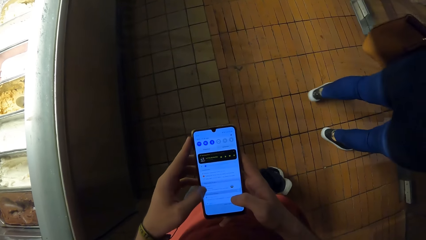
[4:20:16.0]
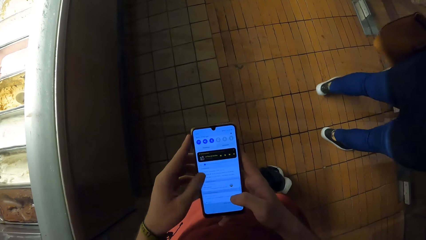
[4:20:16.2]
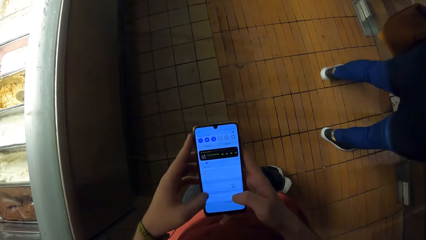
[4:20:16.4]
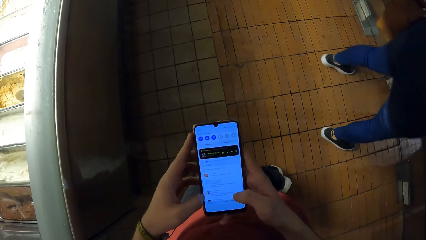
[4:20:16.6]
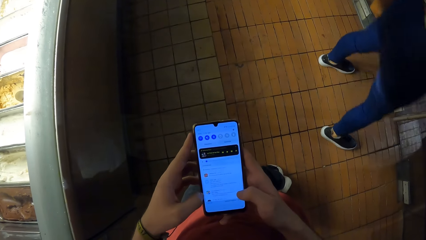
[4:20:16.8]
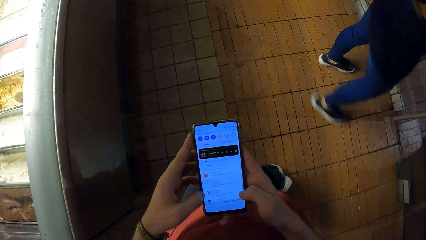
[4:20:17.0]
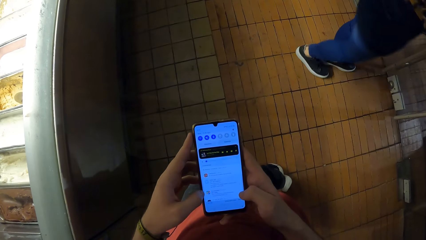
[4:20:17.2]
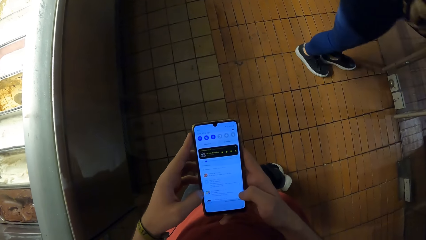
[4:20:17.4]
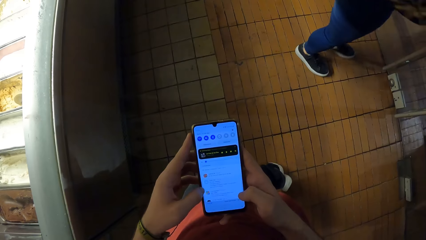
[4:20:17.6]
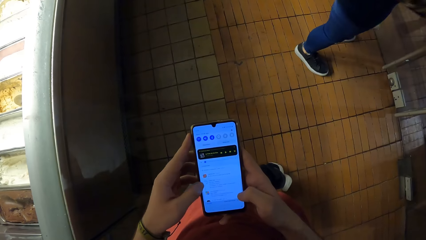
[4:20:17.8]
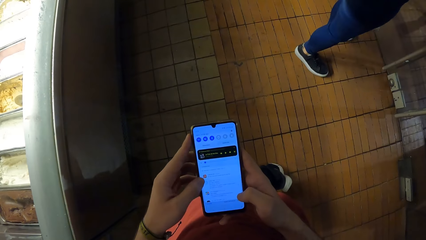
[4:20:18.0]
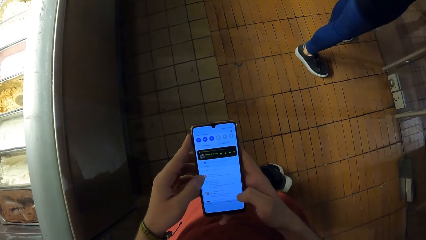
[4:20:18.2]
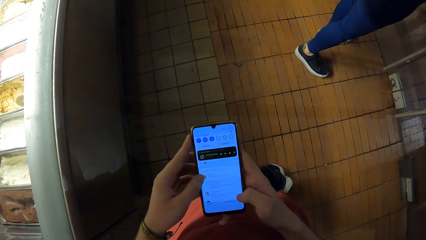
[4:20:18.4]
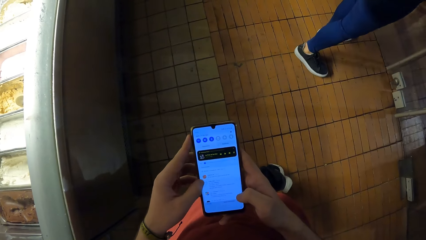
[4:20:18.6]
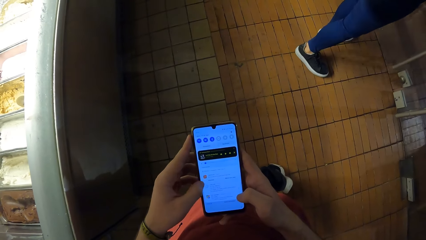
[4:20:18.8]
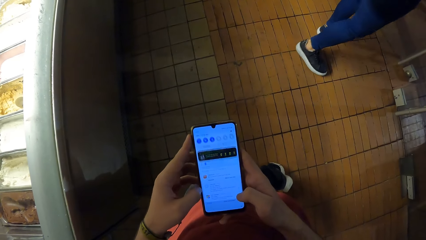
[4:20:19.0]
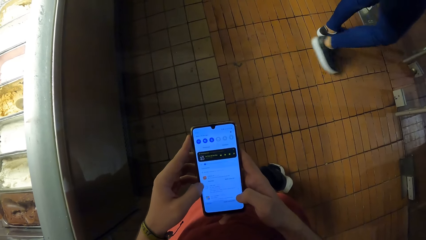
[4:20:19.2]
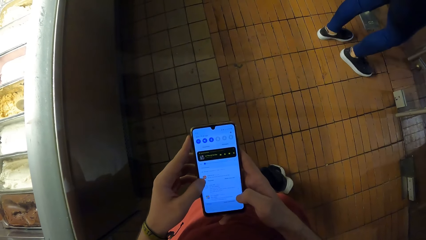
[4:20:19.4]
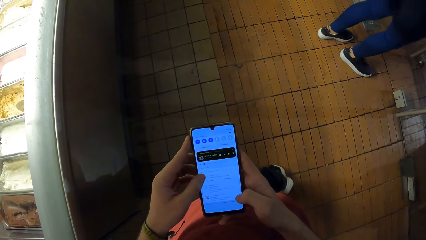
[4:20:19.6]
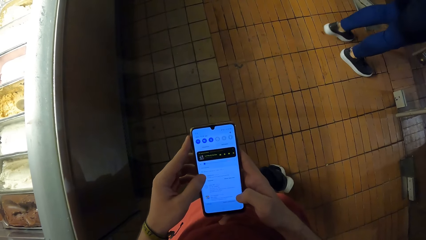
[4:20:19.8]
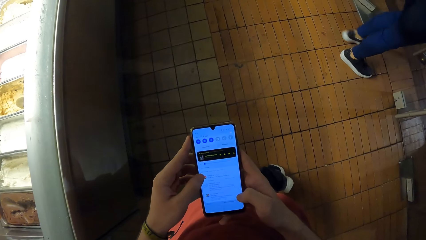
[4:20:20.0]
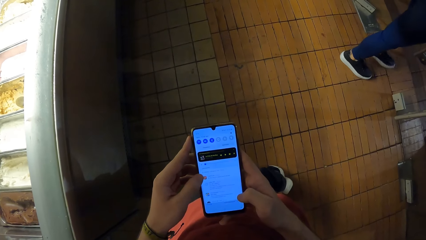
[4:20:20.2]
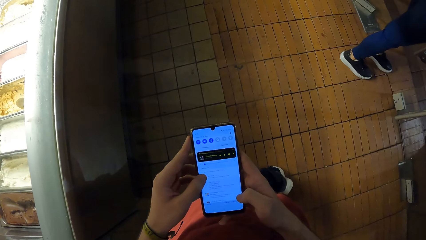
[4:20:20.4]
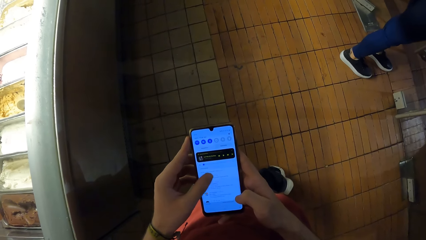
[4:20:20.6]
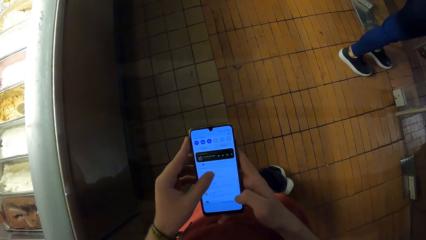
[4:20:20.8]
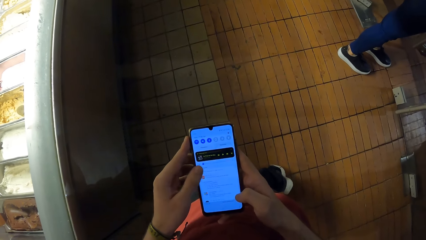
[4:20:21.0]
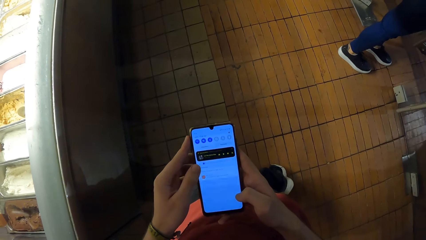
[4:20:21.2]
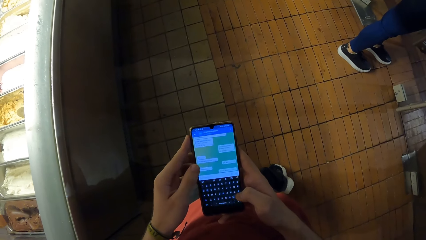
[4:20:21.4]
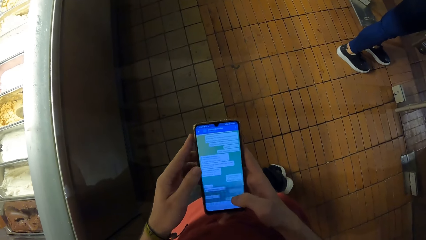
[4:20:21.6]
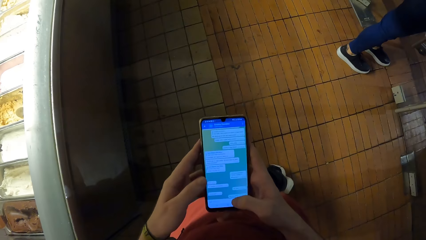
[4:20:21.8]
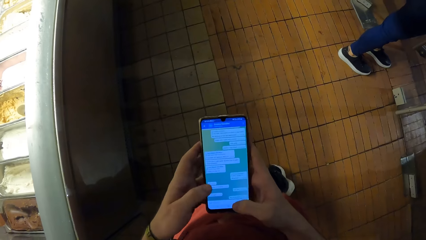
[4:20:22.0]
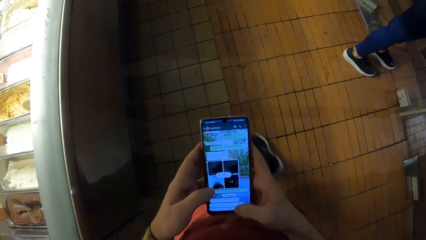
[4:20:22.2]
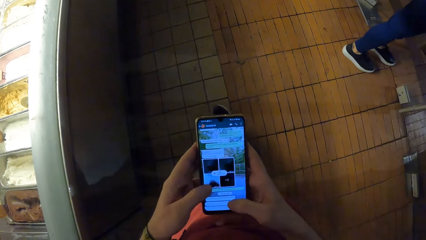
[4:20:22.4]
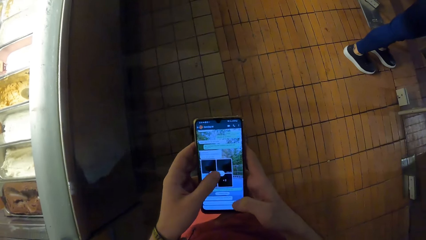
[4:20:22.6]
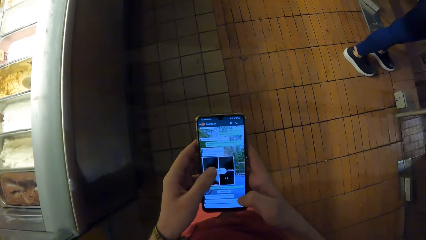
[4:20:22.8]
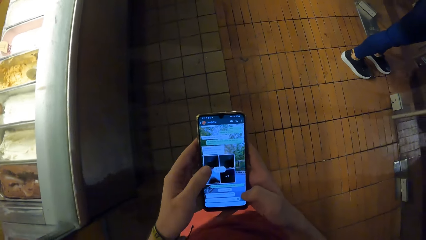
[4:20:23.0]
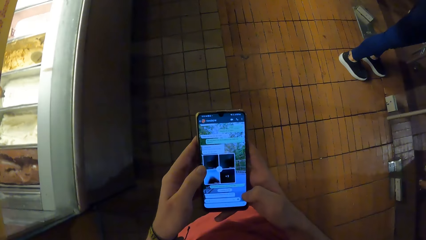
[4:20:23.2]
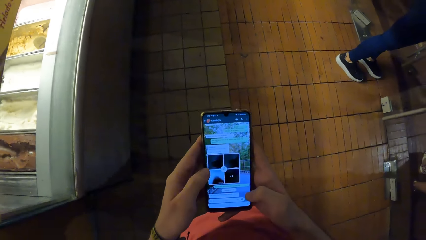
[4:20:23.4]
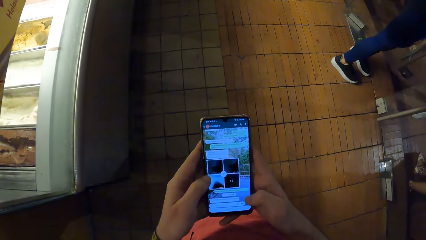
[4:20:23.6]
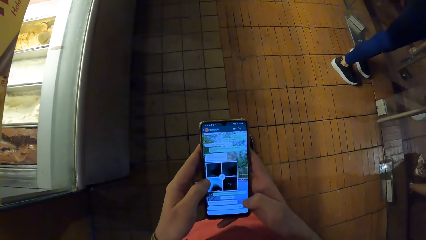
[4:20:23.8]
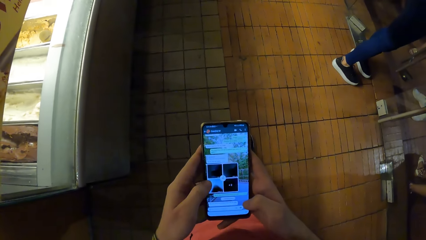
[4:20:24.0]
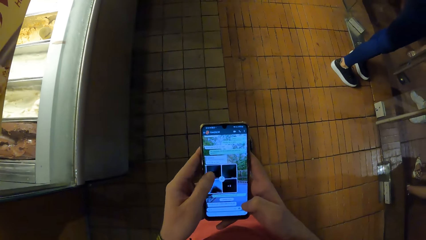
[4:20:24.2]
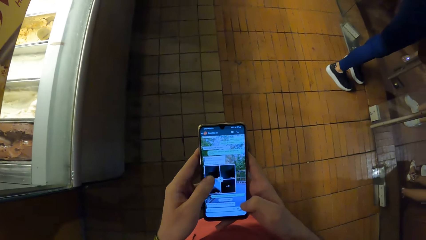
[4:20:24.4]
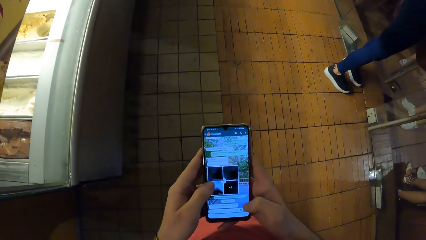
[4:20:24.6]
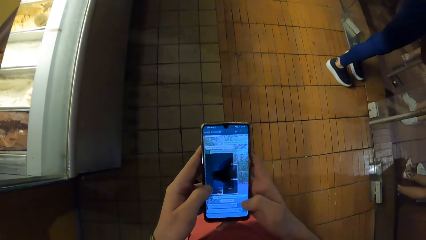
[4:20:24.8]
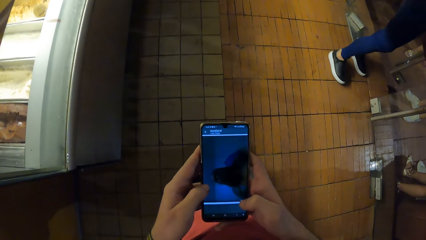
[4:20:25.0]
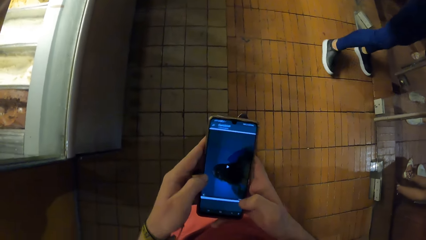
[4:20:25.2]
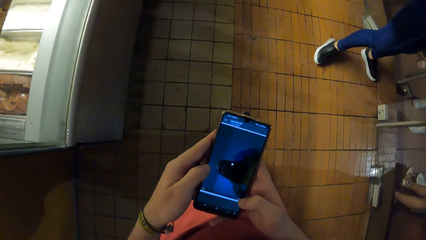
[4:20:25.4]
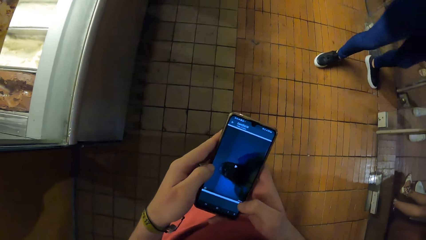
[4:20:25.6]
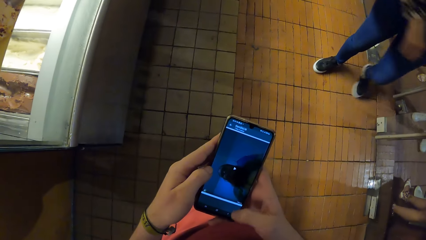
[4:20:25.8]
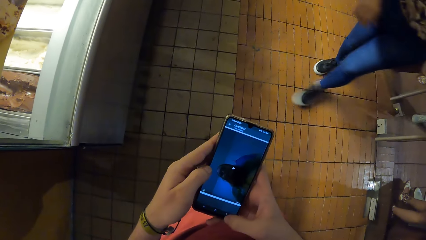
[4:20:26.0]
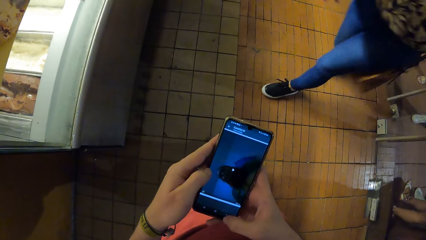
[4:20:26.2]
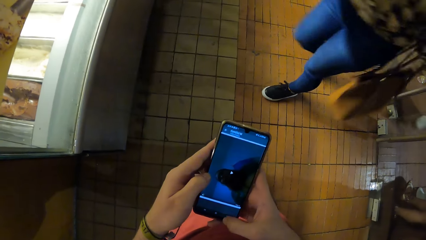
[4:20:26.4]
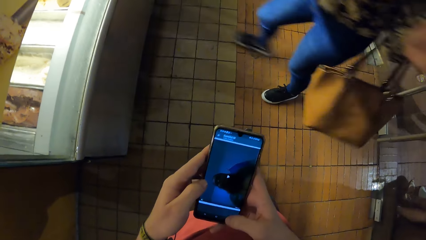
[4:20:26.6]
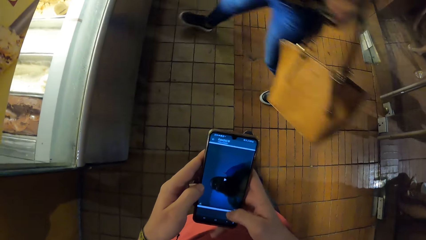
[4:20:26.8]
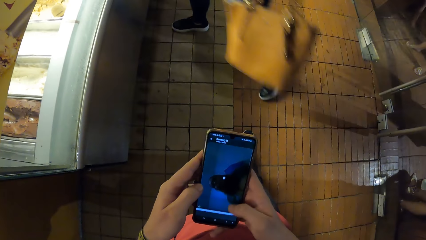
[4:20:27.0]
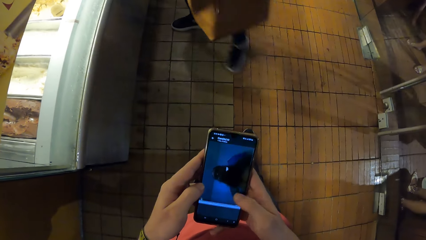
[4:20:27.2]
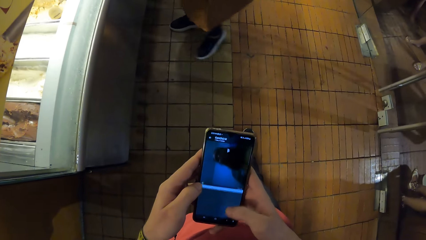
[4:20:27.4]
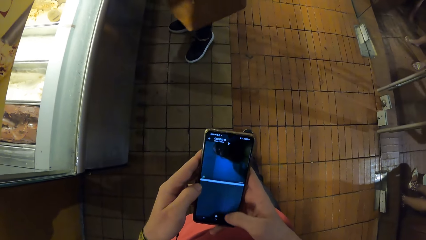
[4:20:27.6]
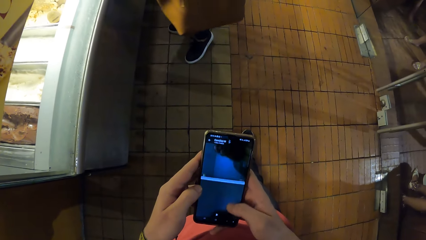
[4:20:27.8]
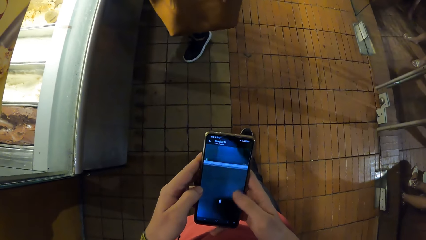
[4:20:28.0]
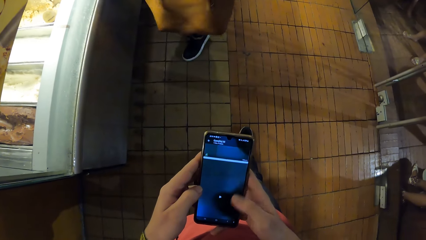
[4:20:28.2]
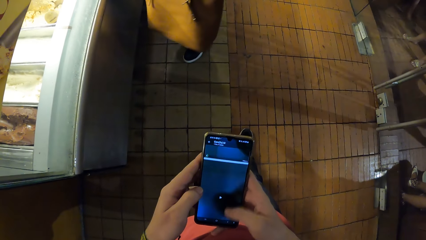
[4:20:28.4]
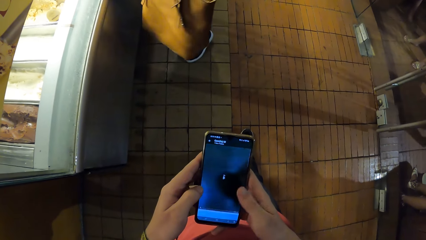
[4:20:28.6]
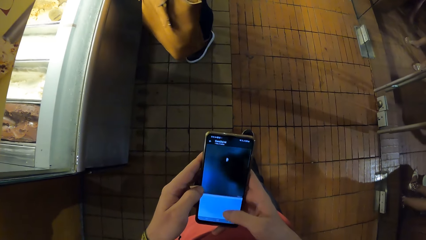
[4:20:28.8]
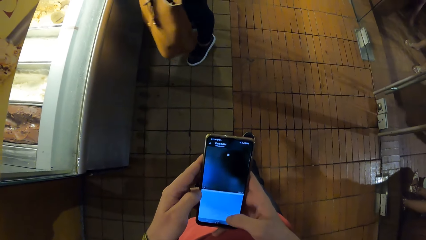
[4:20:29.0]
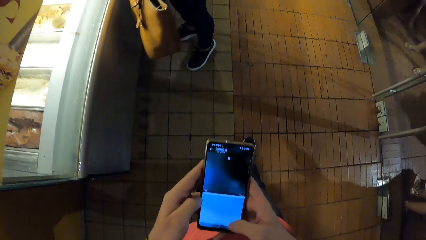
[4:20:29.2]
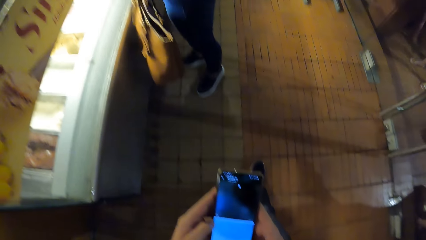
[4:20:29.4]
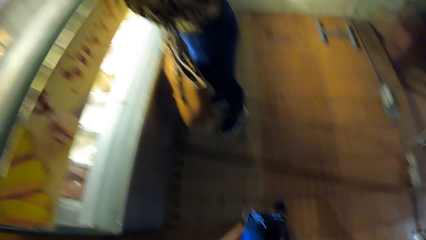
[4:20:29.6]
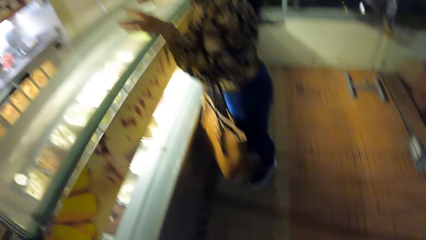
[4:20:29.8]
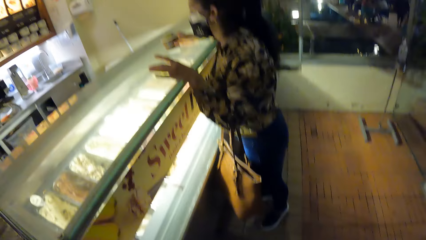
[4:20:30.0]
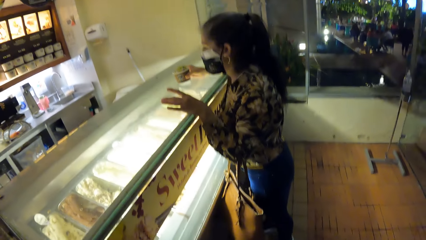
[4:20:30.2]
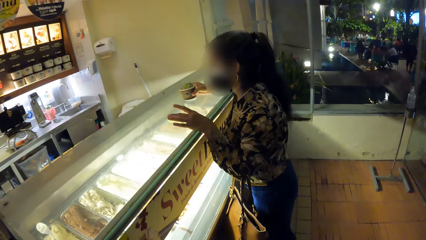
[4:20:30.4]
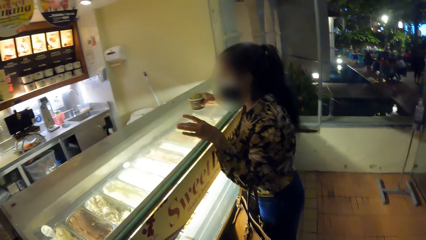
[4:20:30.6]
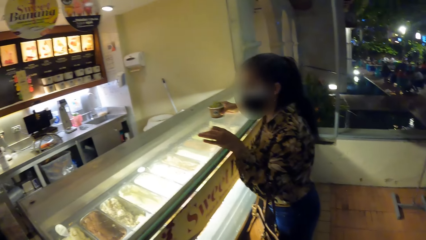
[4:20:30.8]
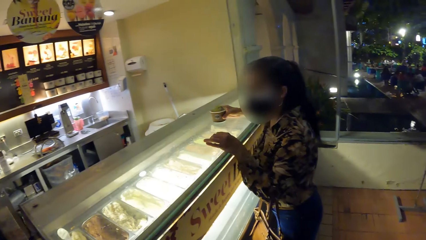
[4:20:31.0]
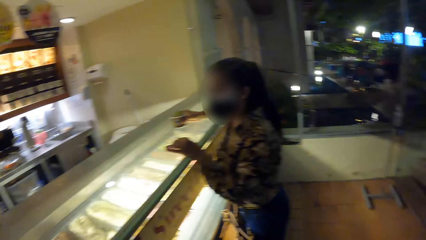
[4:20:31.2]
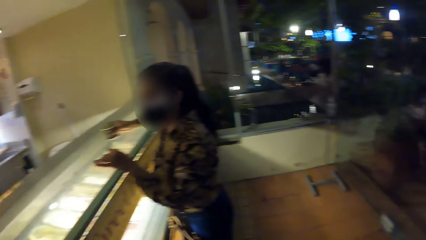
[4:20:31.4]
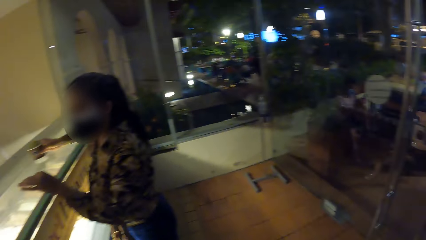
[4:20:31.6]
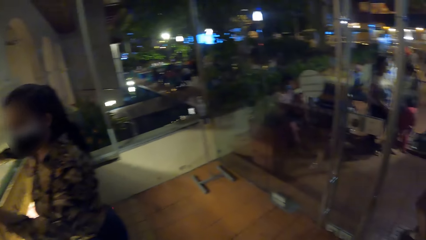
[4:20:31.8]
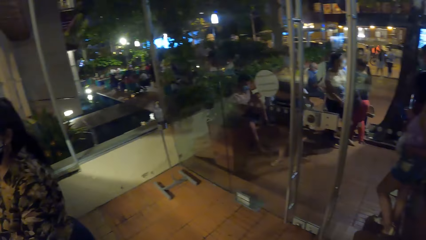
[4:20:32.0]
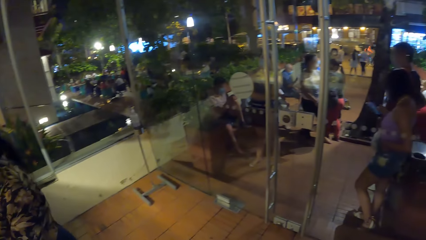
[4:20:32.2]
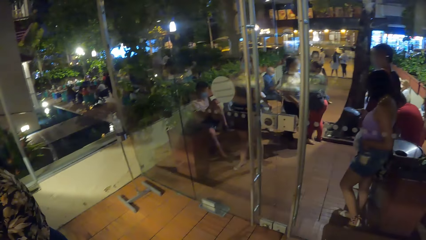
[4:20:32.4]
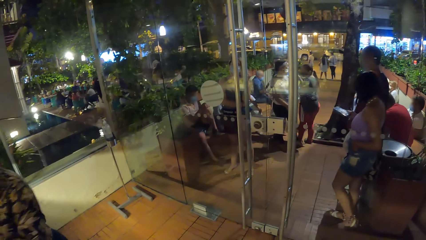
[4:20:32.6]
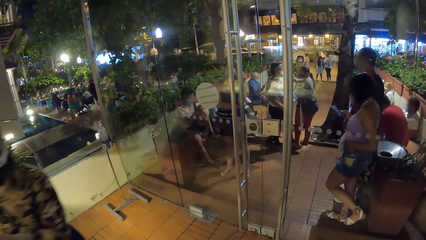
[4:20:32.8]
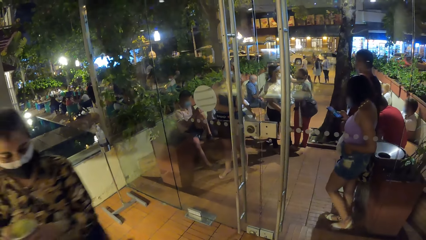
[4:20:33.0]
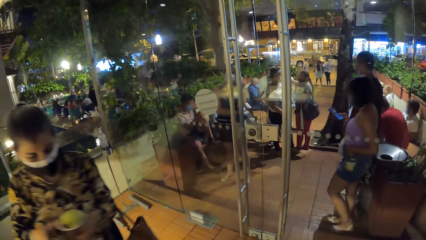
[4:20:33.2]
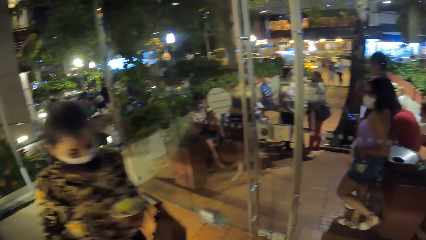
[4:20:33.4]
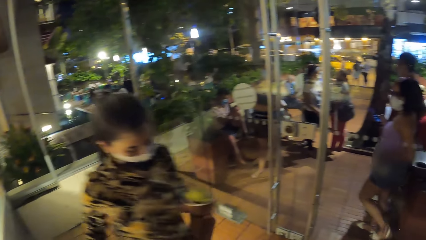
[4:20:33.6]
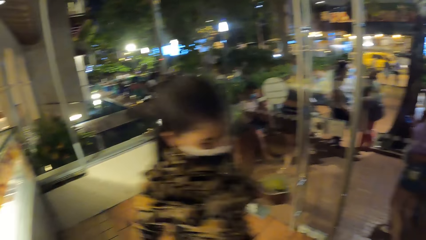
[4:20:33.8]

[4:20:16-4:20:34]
A woman opens the door with her right hand. The woman interacts with another woman. The first woman walks to the ice cream display freezer. The camera wearer converses with a woman.
